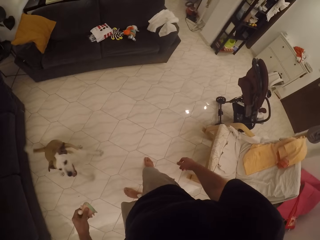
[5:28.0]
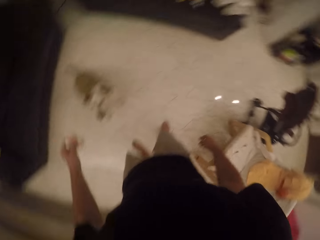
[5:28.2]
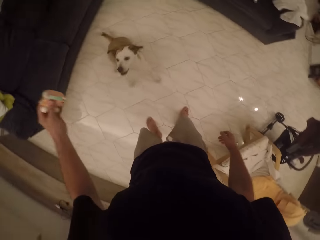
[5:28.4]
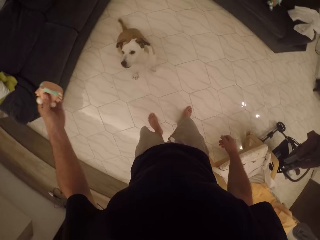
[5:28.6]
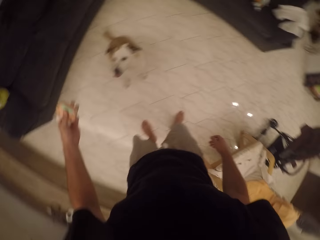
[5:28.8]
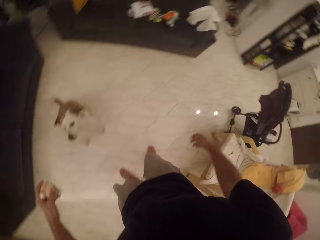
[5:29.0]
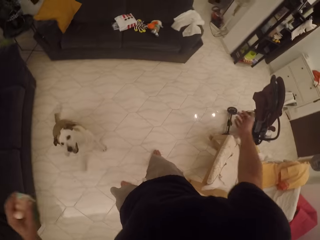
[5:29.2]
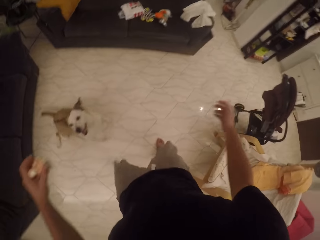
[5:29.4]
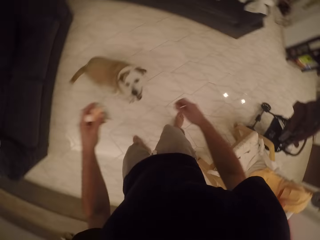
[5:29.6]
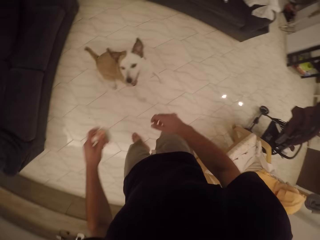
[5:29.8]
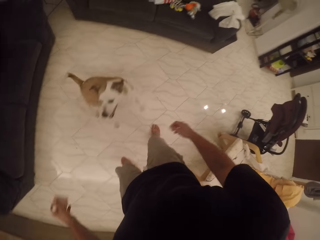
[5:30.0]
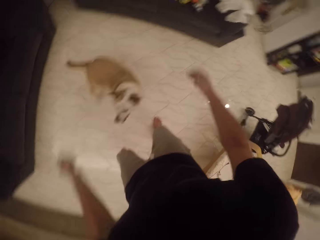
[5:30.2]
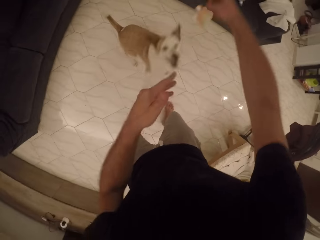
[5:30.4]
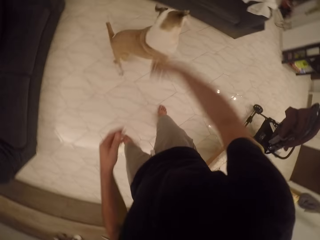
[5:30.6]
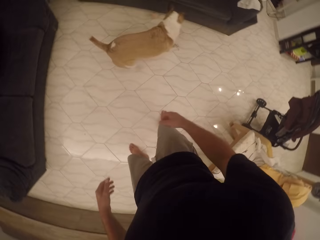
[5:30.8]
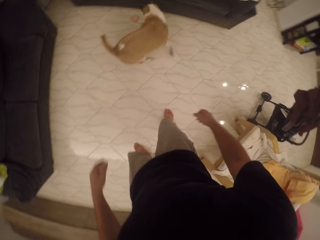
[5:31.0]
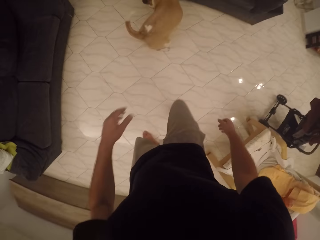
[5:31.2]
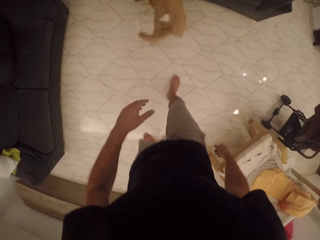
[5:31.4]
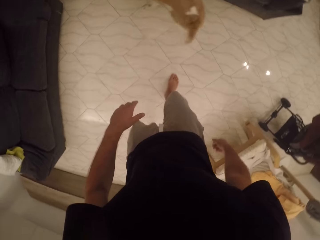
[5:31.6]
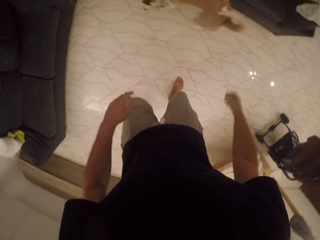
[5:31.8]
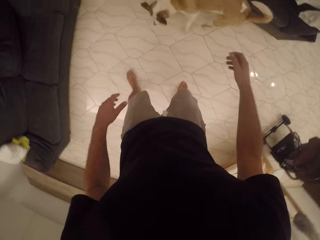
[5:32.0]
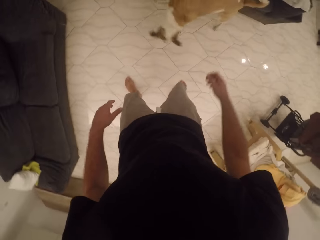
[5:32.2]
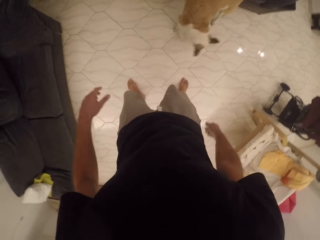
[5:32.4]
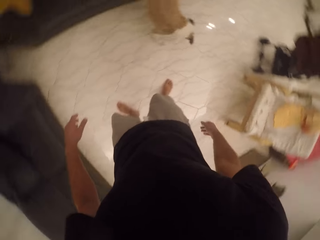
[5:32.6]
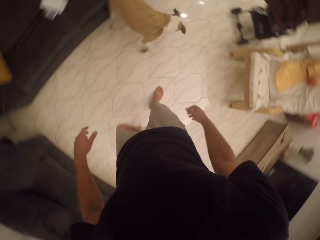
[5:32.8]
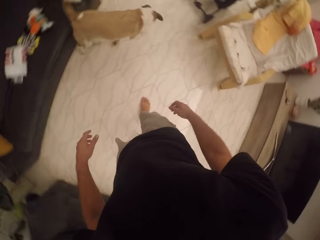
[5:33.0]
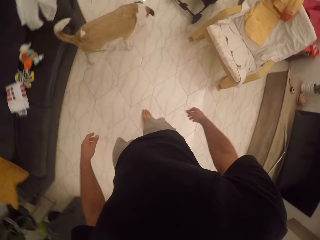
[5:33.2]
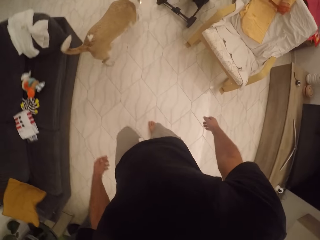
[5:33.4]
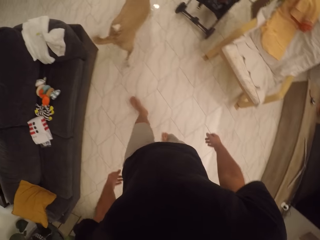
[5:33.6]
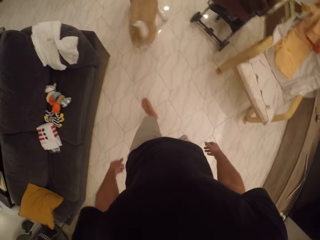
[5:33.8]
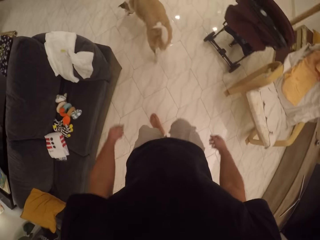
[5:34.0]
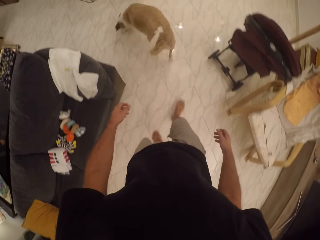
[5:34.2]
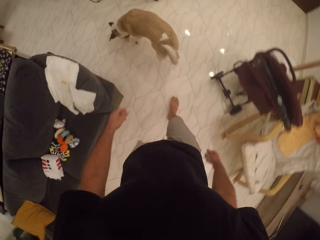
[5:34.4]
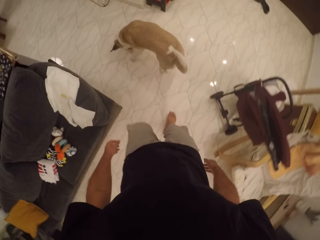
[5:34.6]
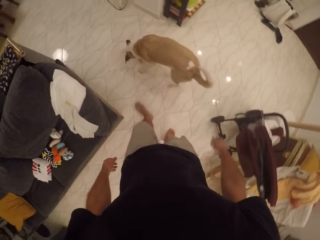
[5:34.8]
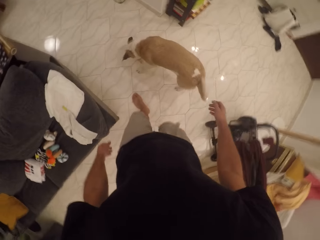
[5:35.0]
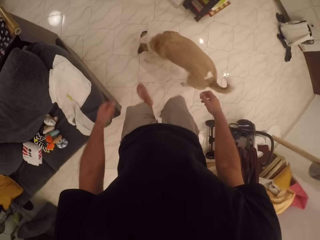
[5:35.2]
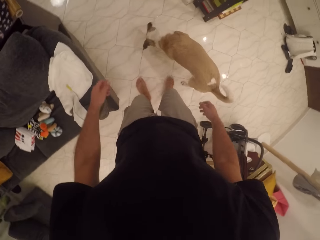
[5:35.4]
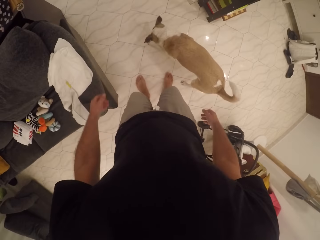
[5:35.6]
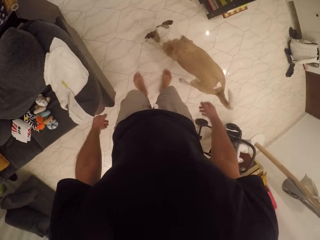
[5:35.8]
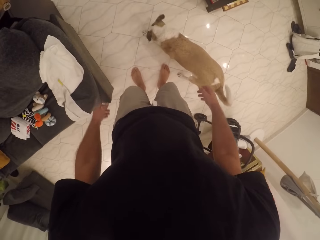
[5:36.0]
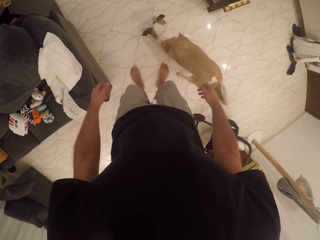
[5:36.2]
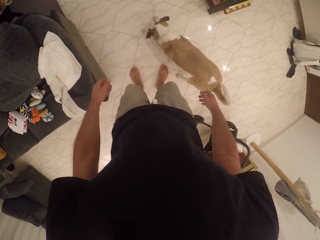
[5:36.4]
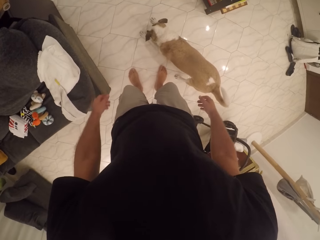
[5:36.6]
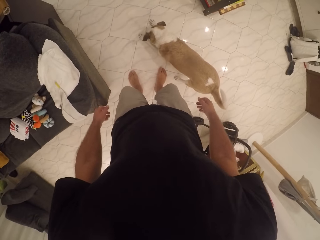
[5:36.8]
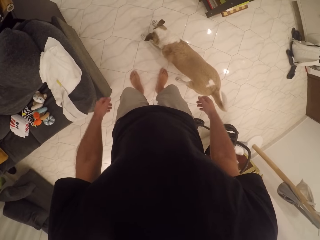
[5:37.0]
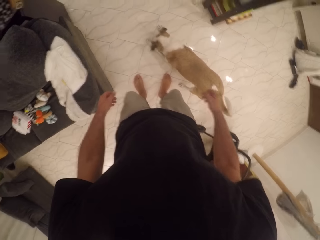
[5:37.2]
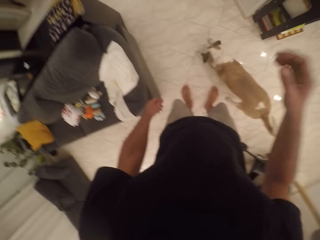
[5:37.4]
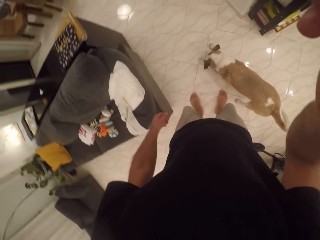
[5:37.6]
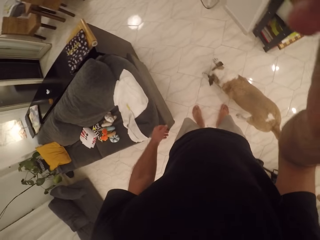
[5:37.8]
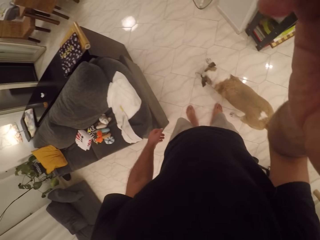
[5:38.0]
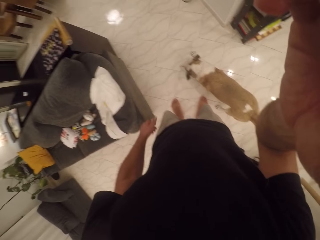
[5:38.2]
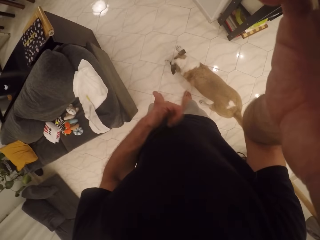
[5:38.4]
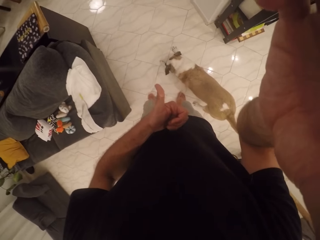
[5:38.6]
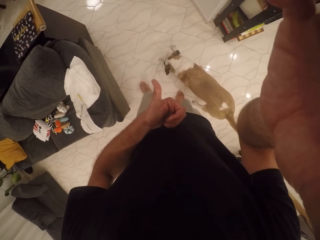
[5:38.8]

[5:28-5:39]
The camera wearer stares at the dog. They throw the dog toy to the dog. They walk towards the dog. They stare at the dog. They stand. They hold the camera.
